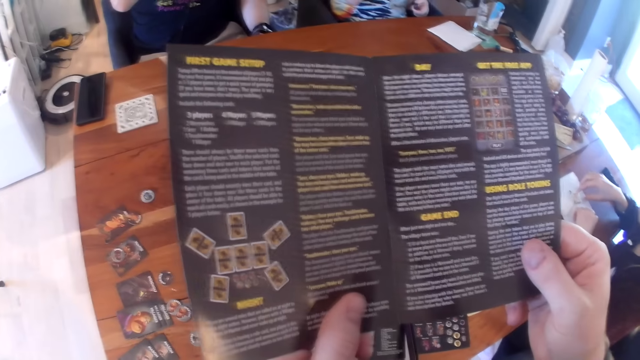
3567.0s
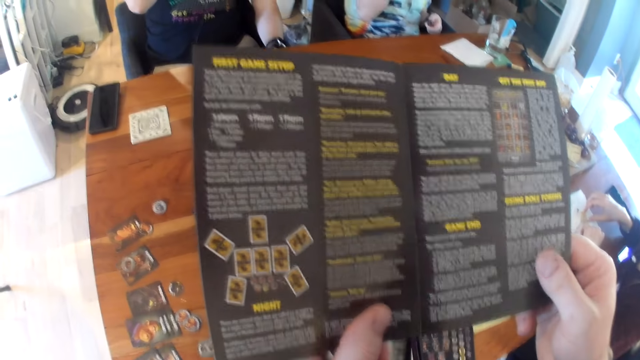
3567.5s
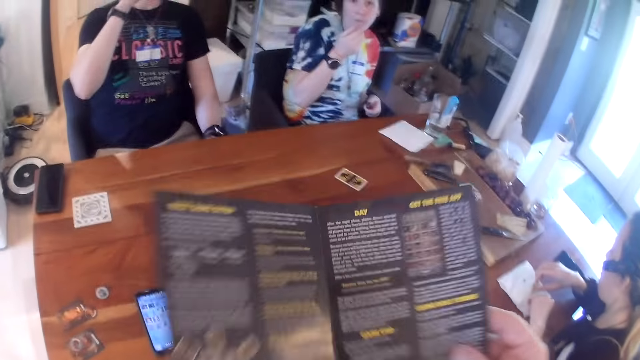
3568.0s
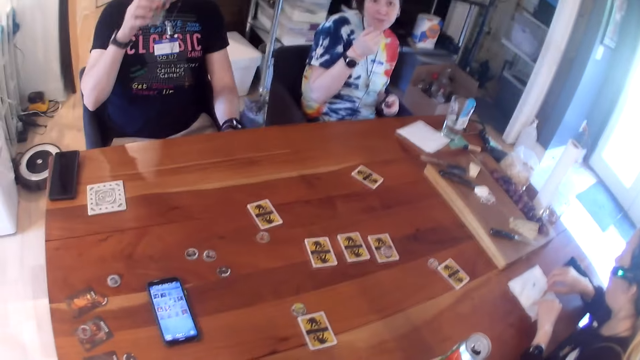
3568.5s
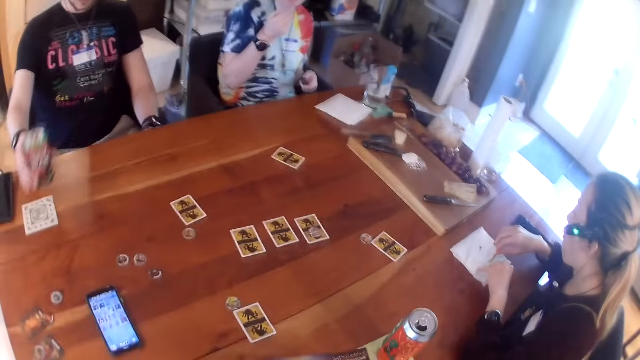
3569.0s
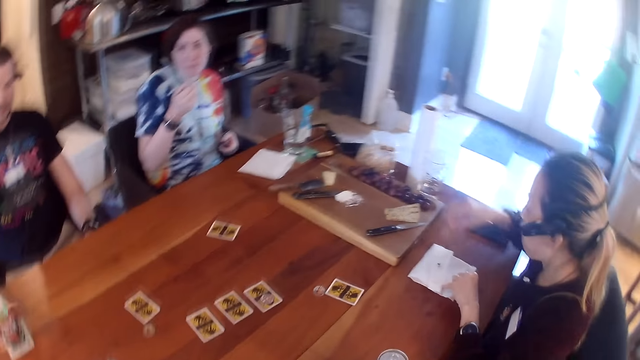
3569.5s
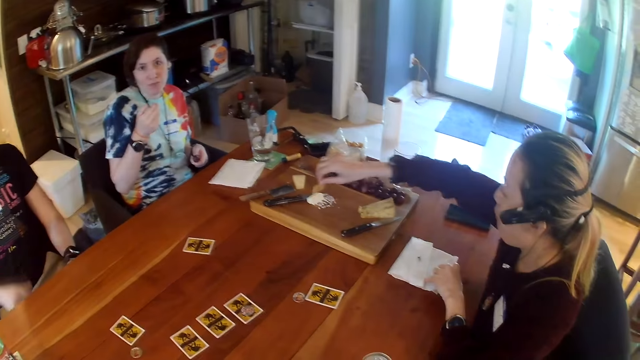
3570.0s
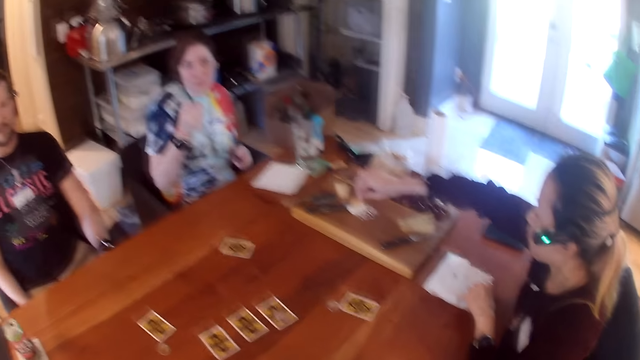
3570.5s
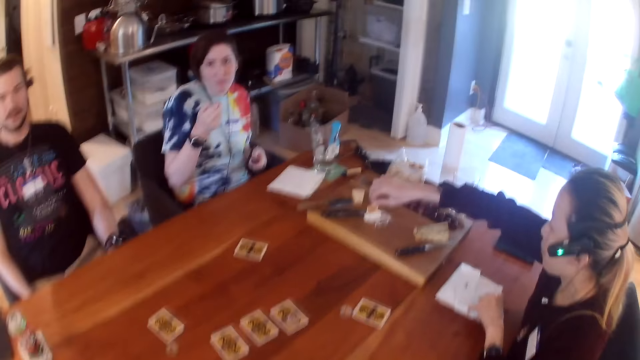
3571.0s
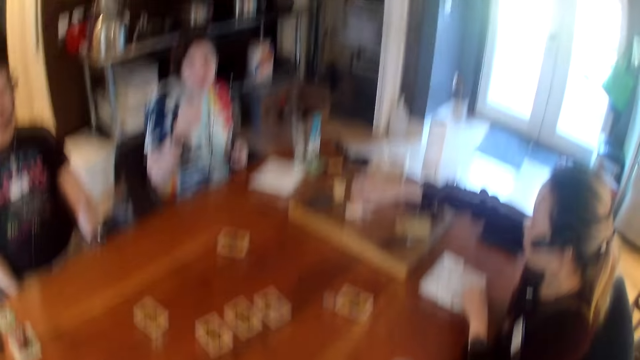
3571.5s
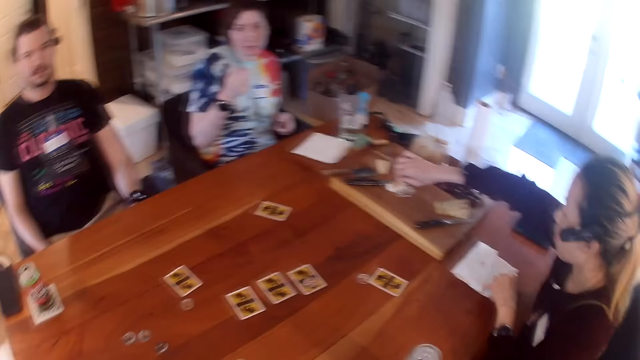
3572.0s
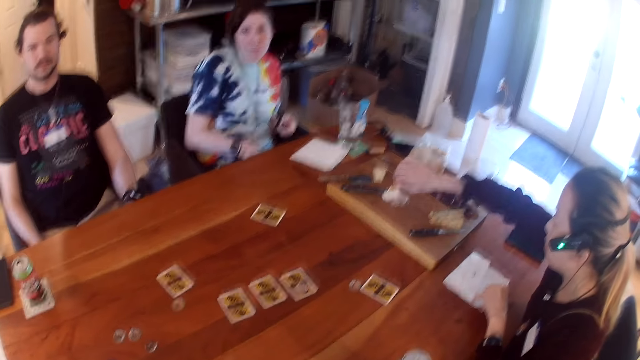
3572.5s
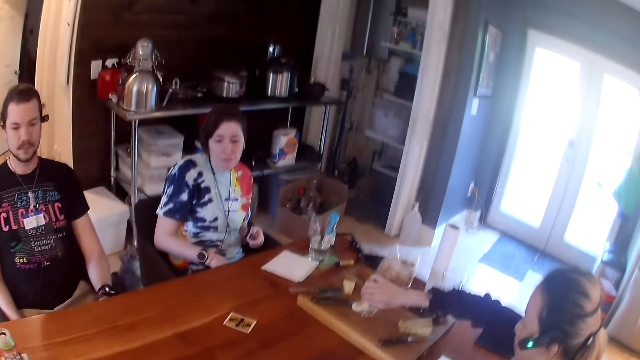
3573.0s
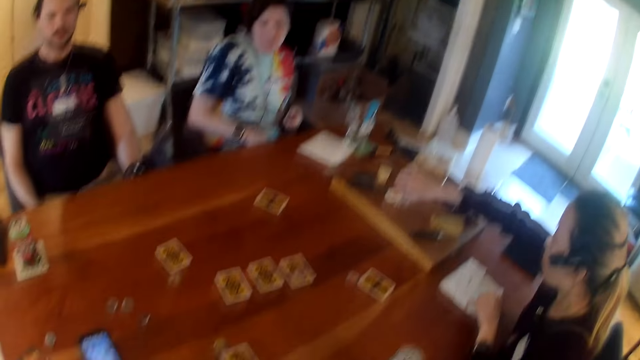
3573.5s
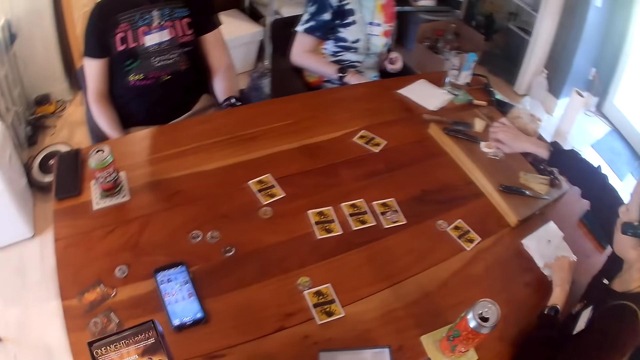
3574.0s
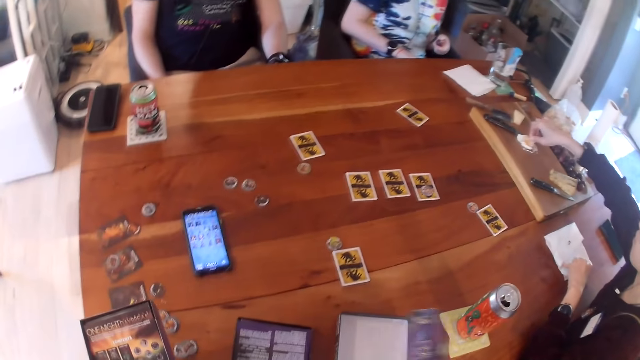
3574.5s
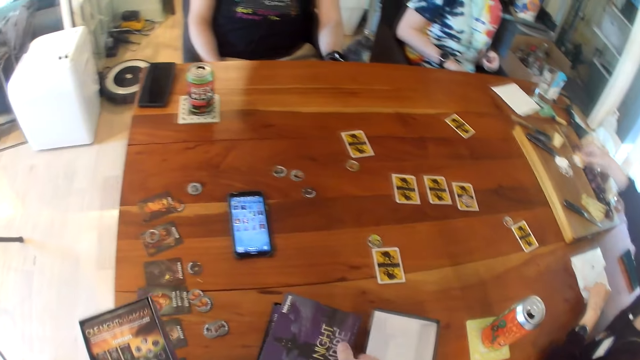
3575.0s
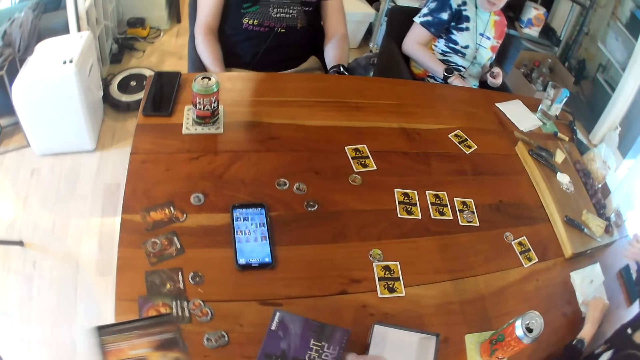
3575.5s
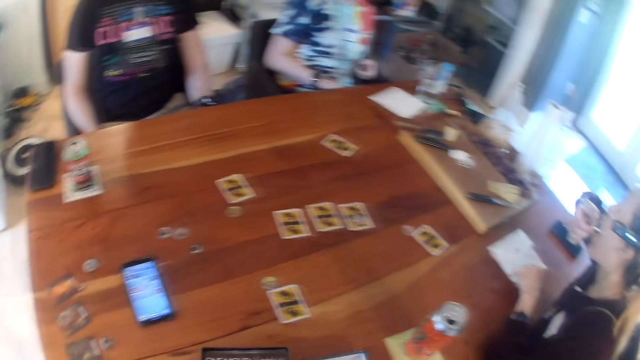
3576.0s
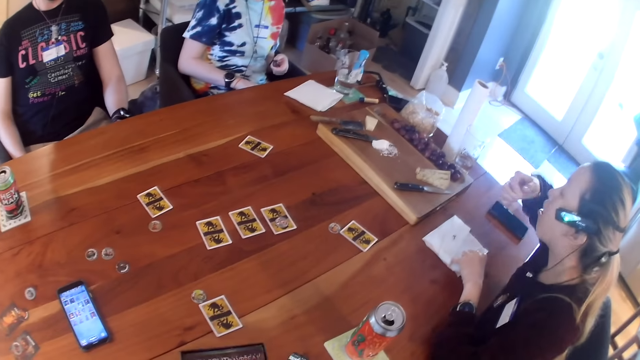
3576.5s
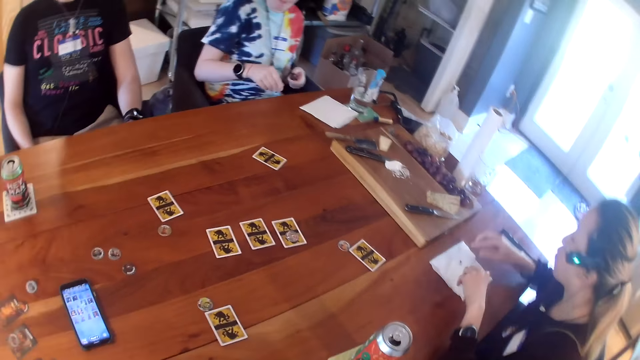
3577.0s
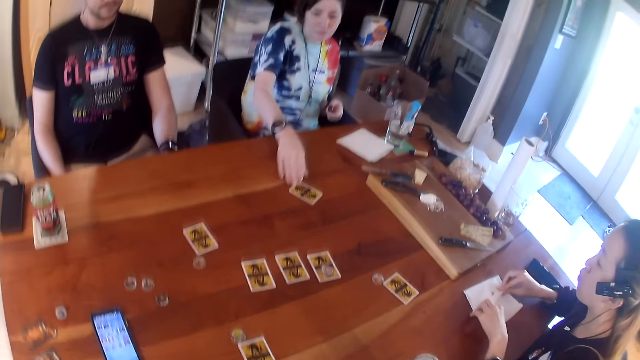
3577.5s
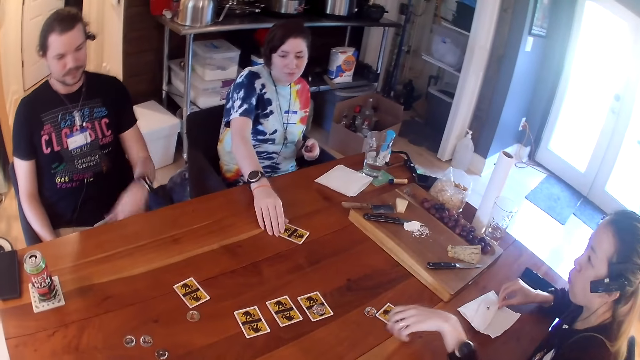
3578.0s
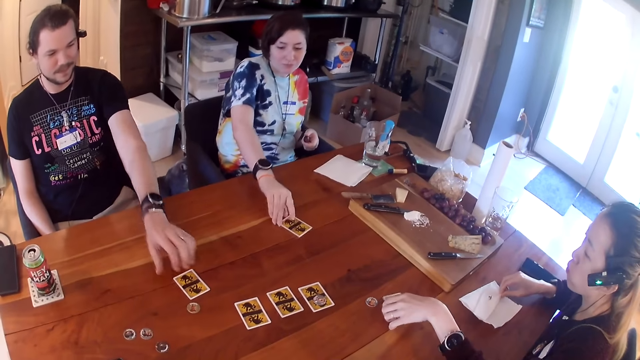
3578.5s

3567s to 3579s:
A woman picks a biscuit from the napkin on the table with her right hand. The camera wearer converses with the colleagues. He closes the game manual with his left hand. A man drops a can on the table. The camera wearer looks at the colleagues. The woman takes a snack from the chopping board. The camera wearer converses to the colleagues. The woman dips the biscuit in her right hand in the butter on the wooden board. The camera wearer looks at the colleagues. Another woman moves her hand. The camera wearer looks at the table. He holds the game manual in his left hand. He holds the lid of the card game box in his right hand. He moves the booklets on the hands. He closes the card game box on the table with the lid in his right hand. The first woman eats the biscuit in her right hand. The camera wearer looks at the first woman. The first woman rubs her right hand on the napkin. The other woman takes a card. She flips a card from the table with her right hand. The first woman flips a card from the table with her left hand.

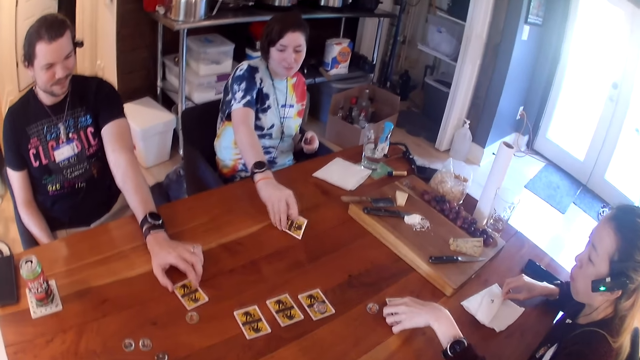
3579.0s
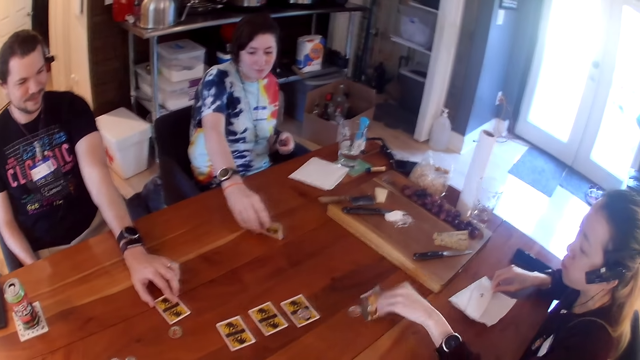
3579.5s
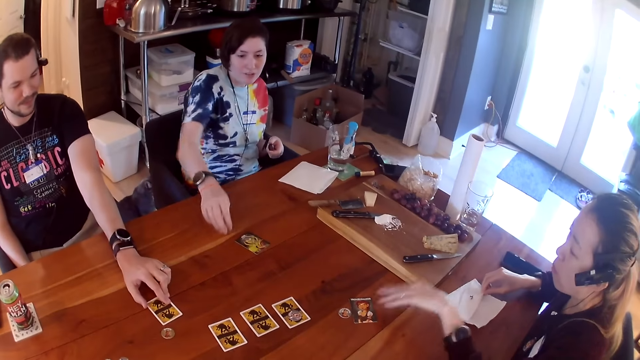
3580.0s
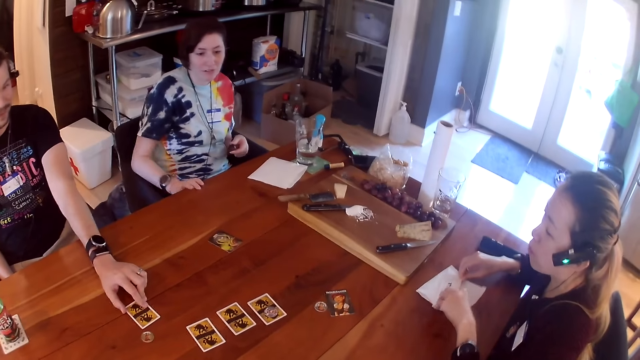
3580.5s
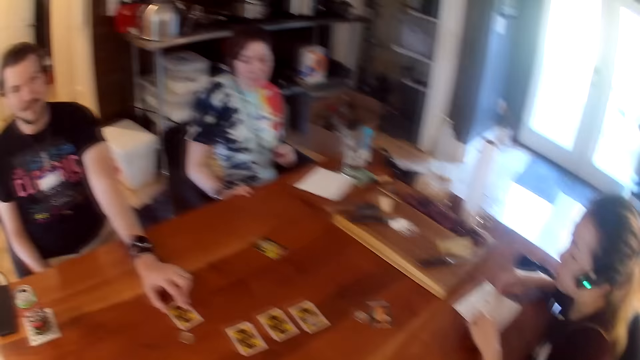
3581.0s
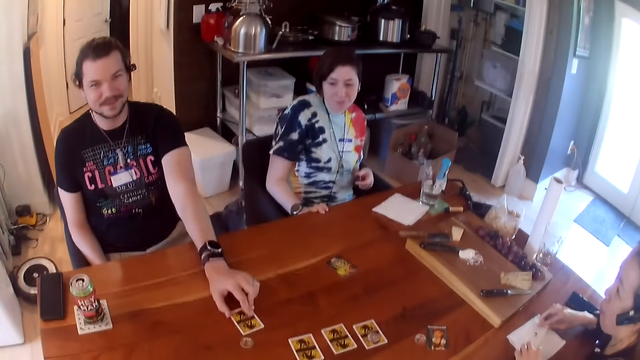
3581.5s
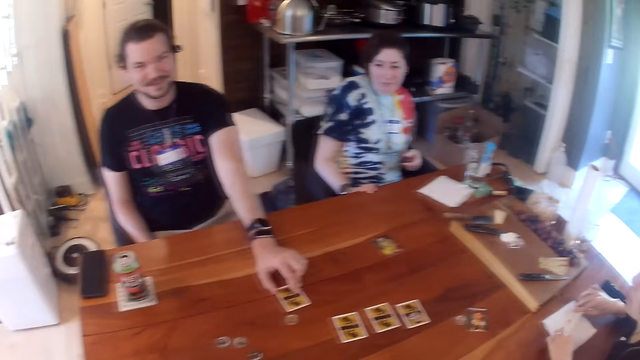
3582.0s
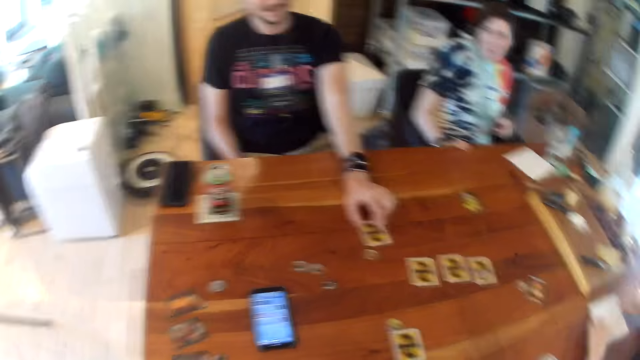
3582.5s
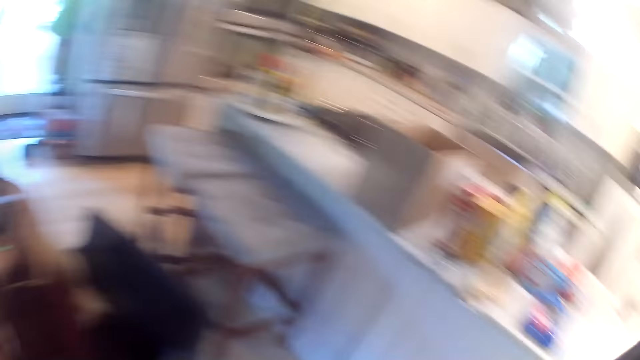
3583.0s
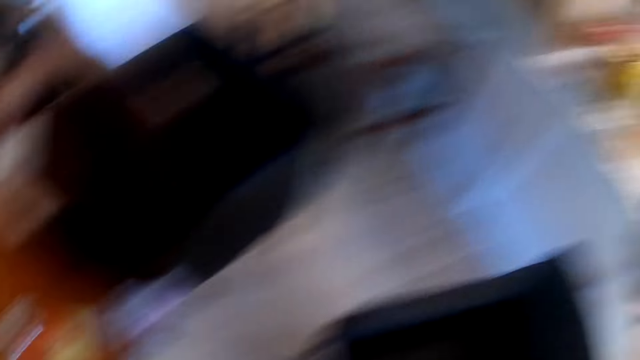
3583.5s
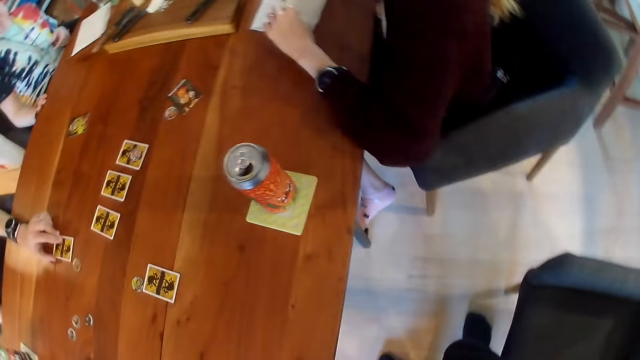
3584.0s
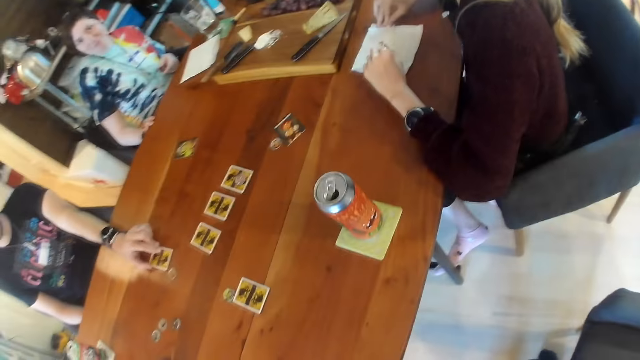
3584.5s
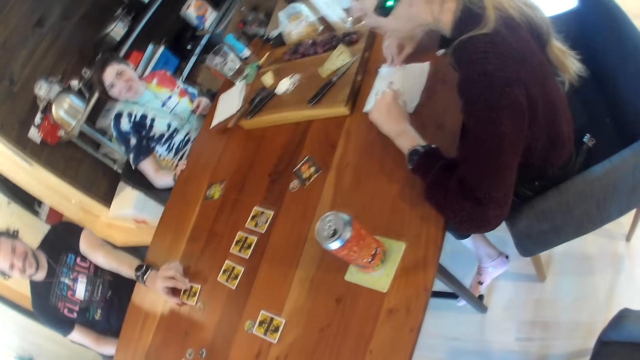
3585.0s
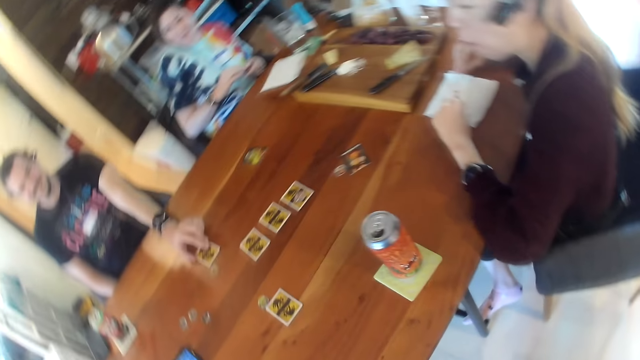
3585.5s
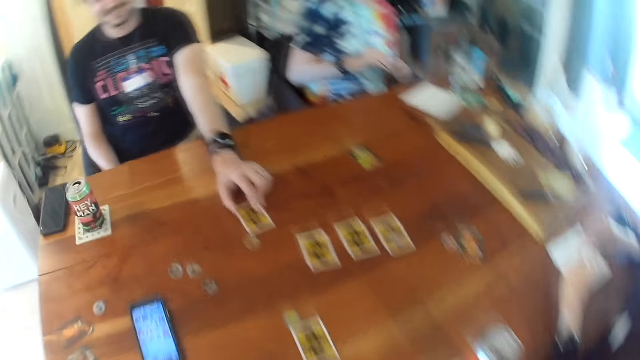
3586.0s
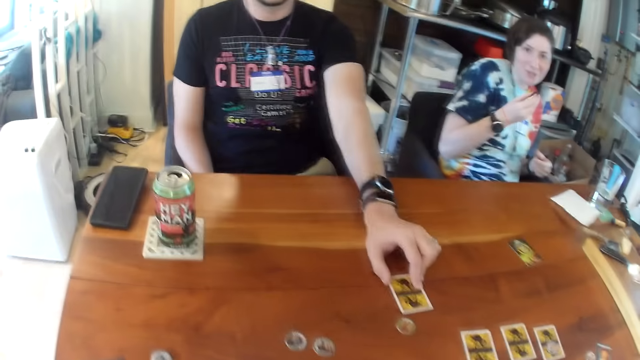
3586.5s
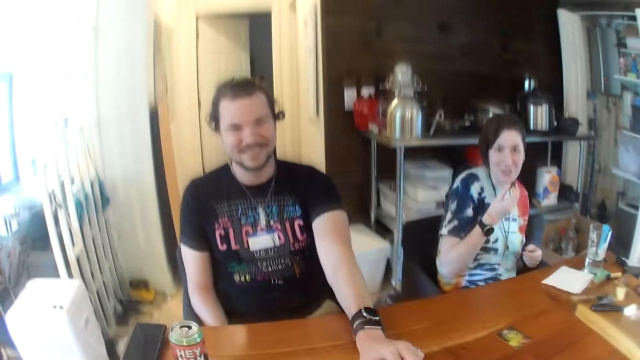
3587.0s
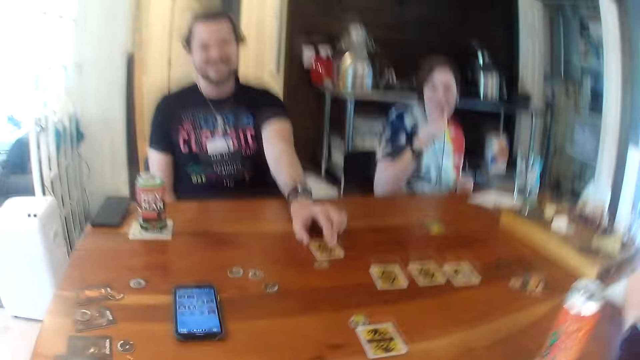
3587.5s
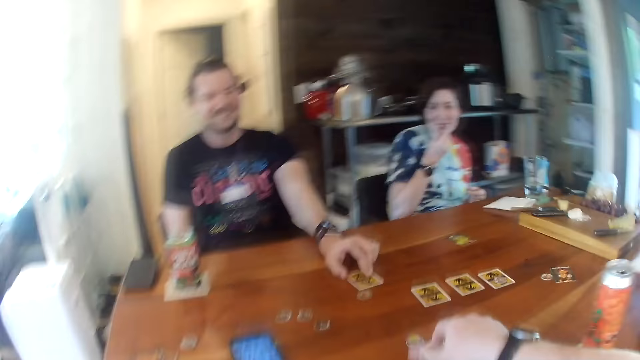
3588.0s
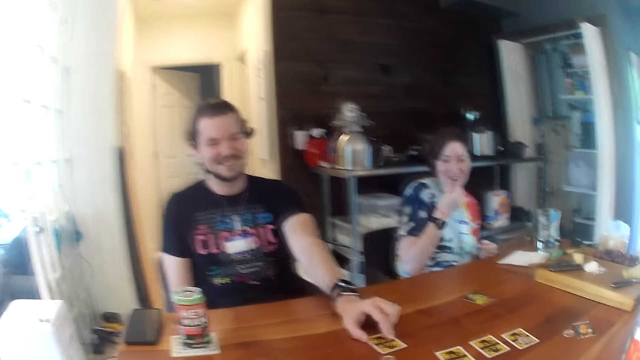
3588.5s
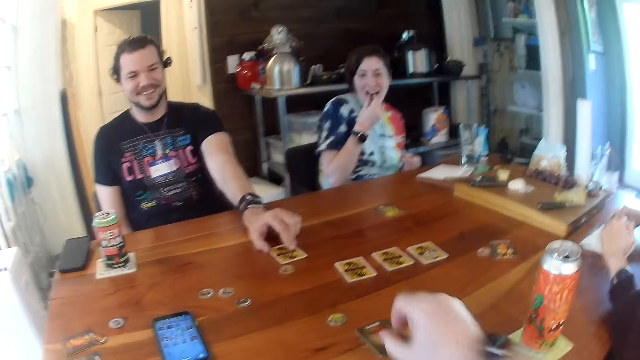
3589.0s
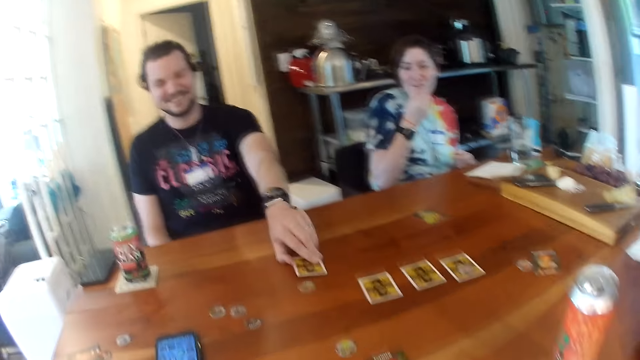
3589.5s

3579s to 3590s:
A man takes a card. He places his left hand on the card on the table. A woman takes a card. Another woman drops a card on the table. The first woman removes a hand from the card. The man holds a card on the table. The camera wearer looks at the colleagues. He looks around the room. He holds the card game box in his right hand. He looks at the table. He sits on a chair. The other woman eats a snack. The camera wearer converses to the colleagues. He places his right hand on a card on the table. He puts the card on the table. He flips the card in his right hand on the table. The other woman eats the grape in her right hand. The man takes a card on the table. He flips the card in his left hand on the table.
